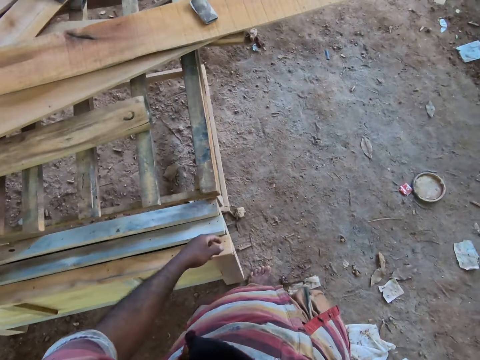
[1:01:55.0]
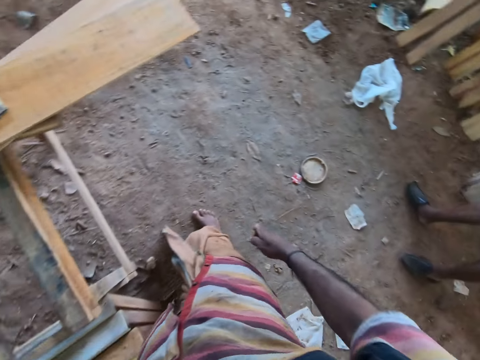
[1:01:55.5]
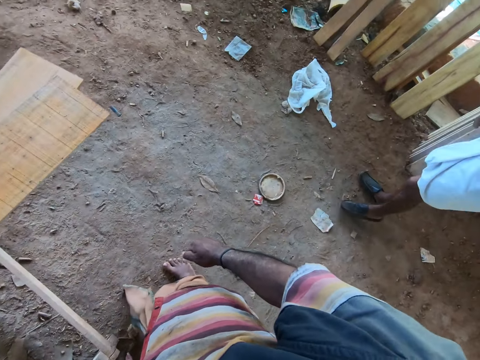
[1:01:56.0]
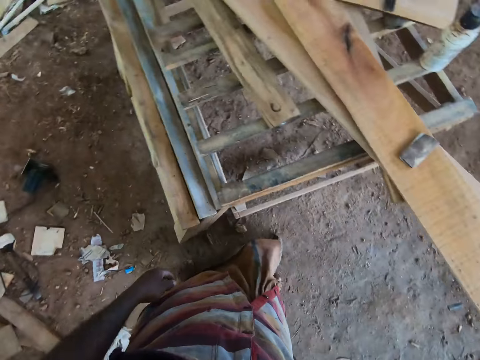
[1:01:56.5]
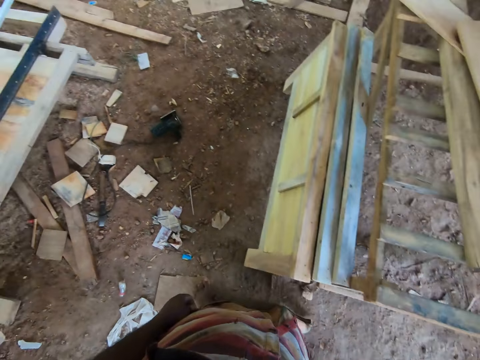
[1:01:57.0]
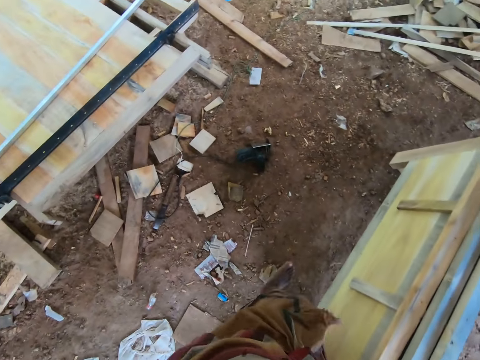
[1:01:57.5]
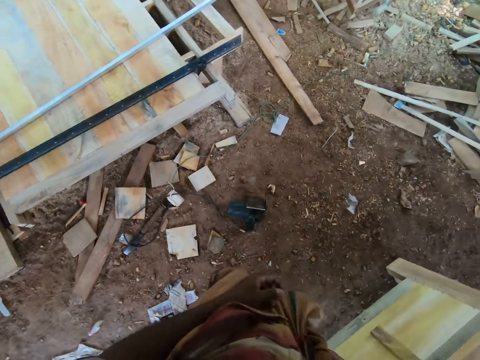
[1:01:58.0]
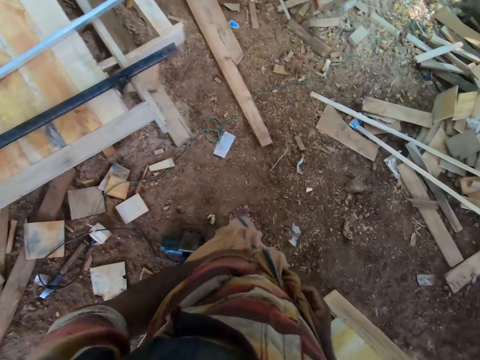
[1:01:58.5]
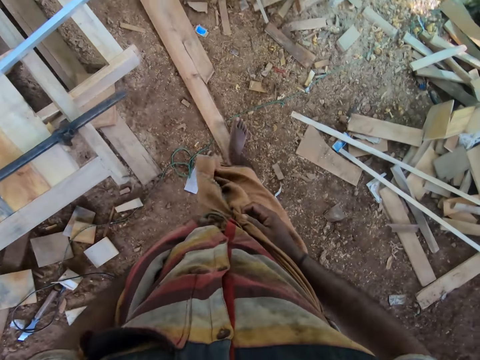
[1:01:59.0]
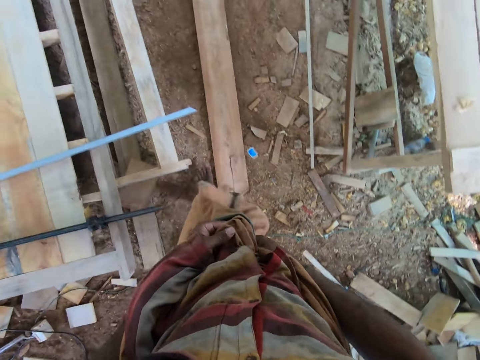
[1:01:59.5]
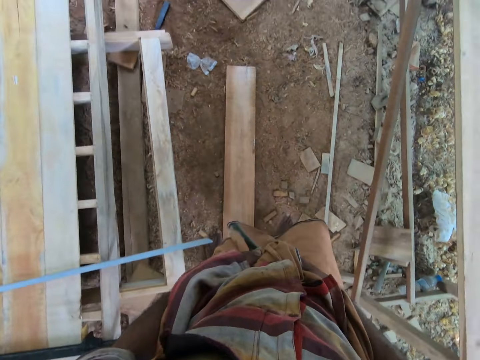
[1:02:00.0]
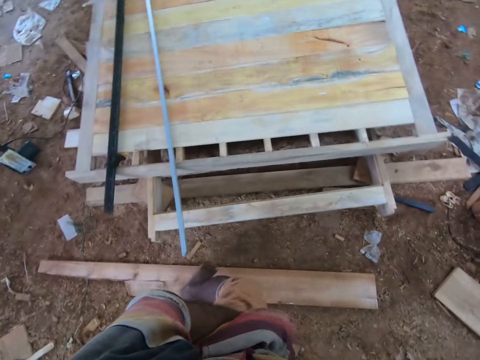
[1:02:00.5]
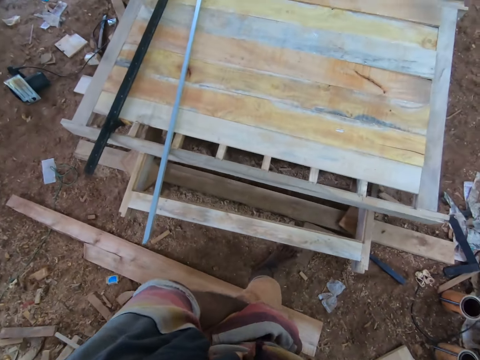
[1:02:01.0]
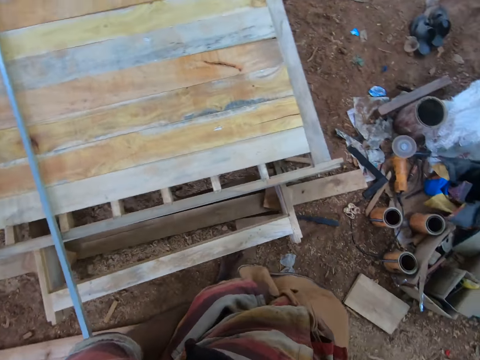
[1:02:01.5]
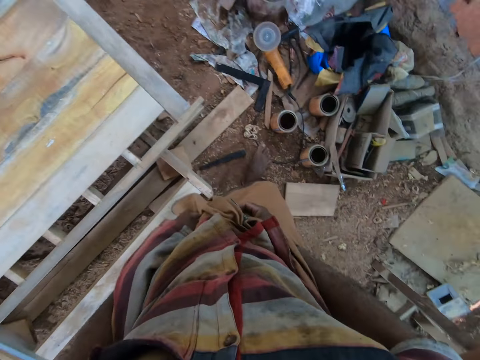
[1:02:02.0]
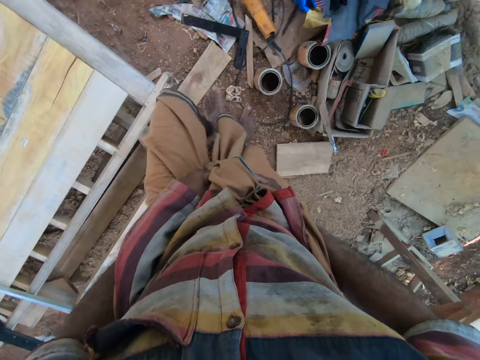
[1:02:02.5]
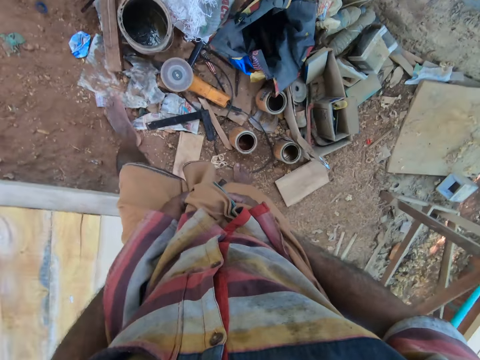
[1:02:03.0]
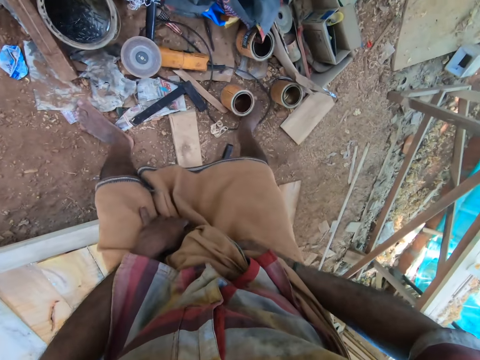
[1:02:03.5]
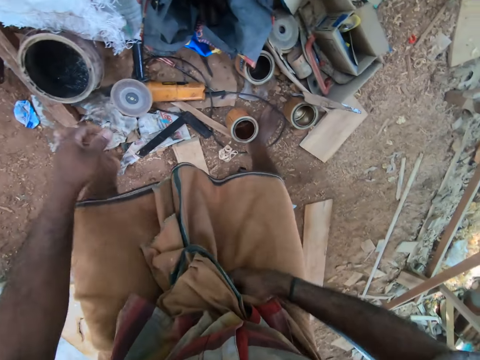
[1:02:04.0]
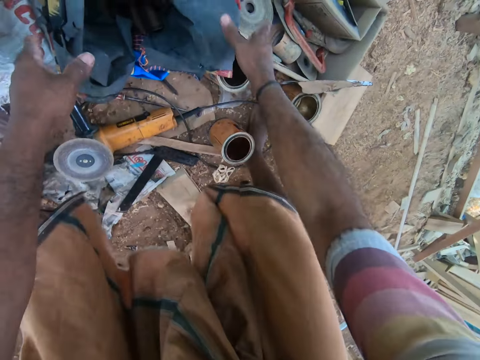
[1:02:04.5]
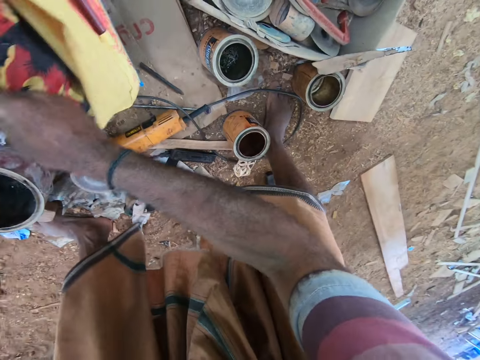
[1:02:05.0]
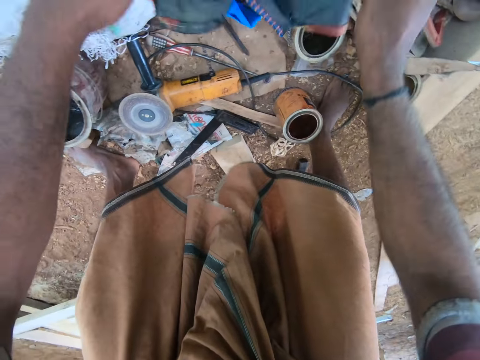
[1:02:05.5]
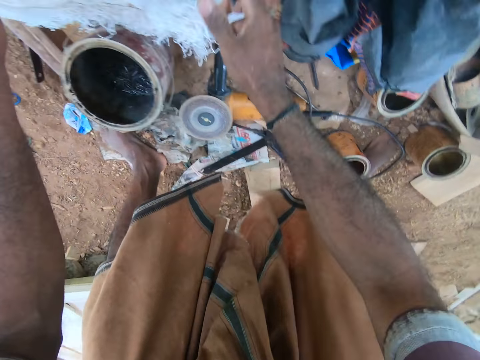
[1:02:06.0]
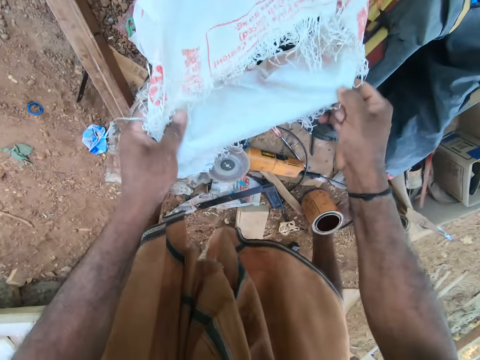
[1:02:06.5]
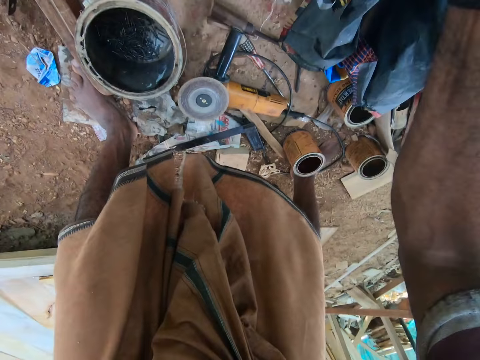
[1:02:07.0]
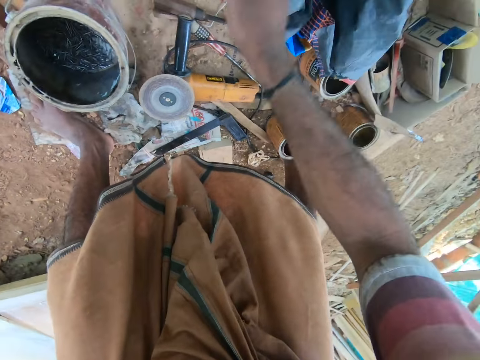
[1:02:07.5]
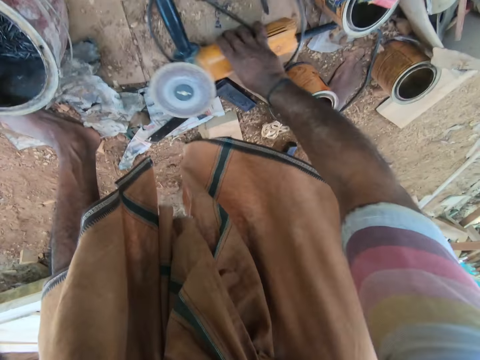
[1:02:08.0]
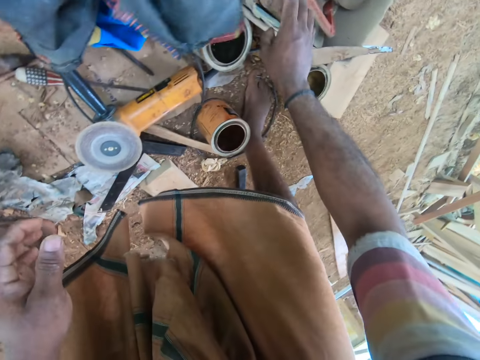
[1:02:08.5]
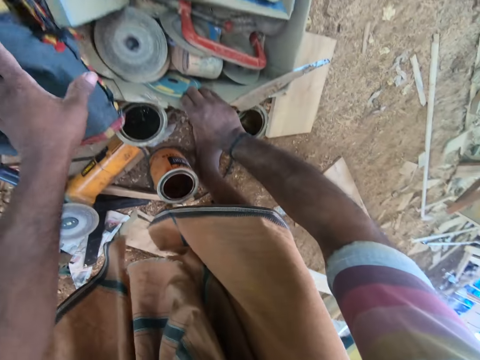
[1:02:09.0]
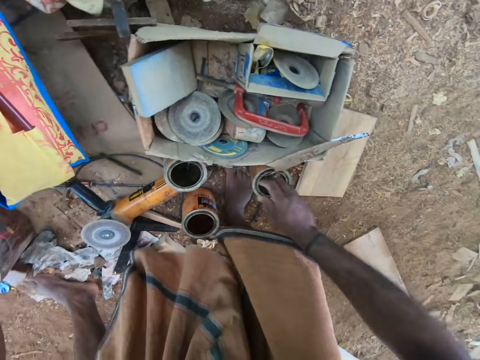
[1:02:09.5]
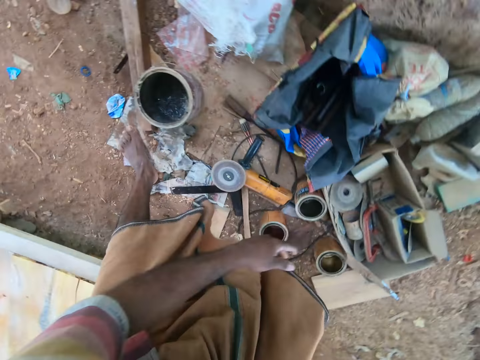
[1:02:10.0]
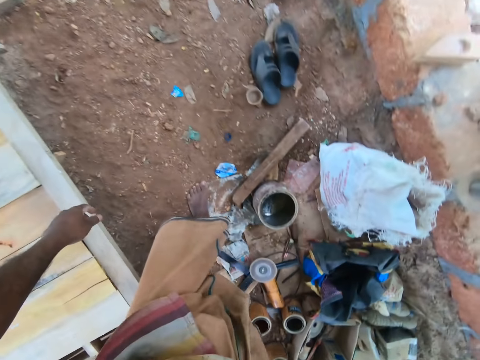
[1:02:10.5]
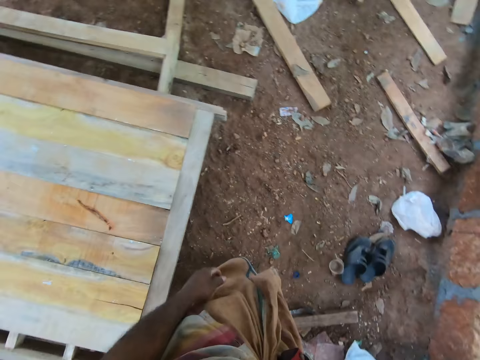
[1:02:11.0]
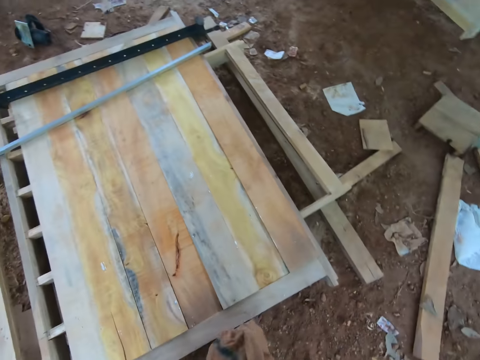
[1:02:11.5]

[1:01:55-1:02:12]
The camera wearer holds his cloth with both hands. He moves the bag on the ground with both hands. He touches the bag on the ground. He moves a sack on the ground with both hands. He touches the sack on the ground. He moves a sander on the ground with his right hand. He holds the grinder on the ground. He moves a carton on the ground with his left hand. He moves the bag on the ground with his left hand. He touches the box.

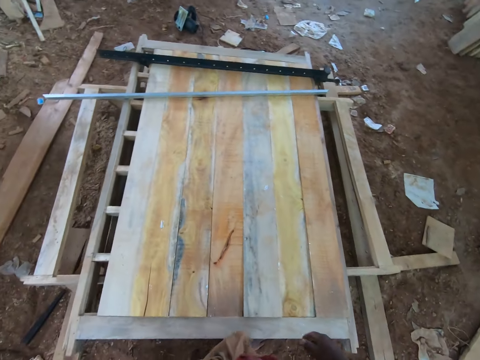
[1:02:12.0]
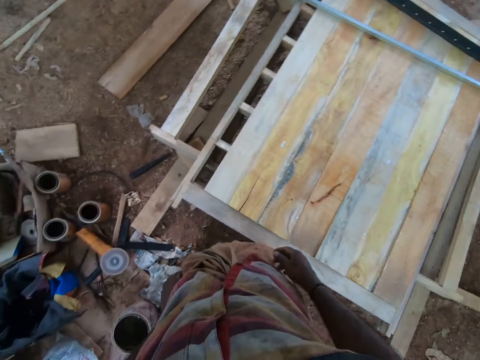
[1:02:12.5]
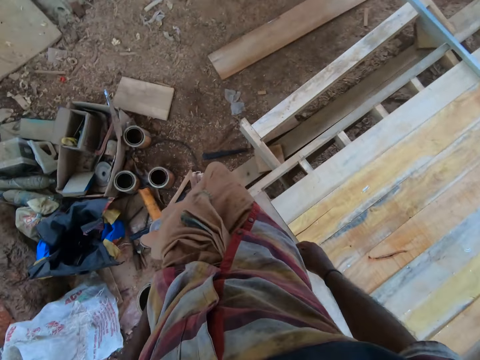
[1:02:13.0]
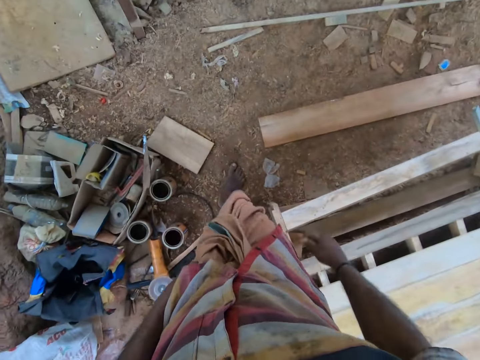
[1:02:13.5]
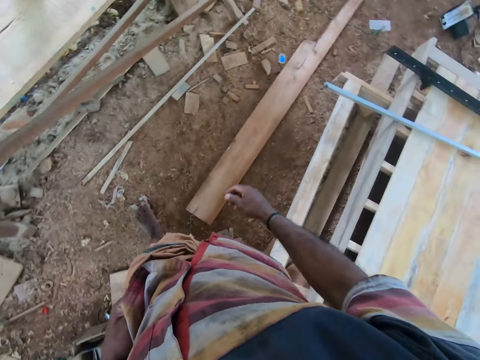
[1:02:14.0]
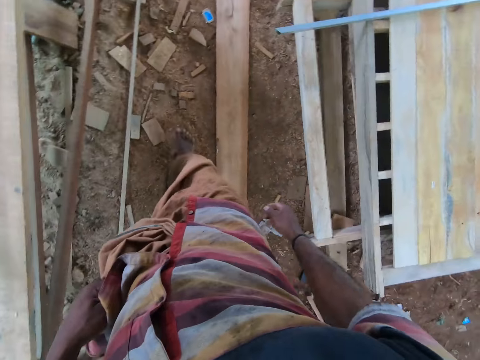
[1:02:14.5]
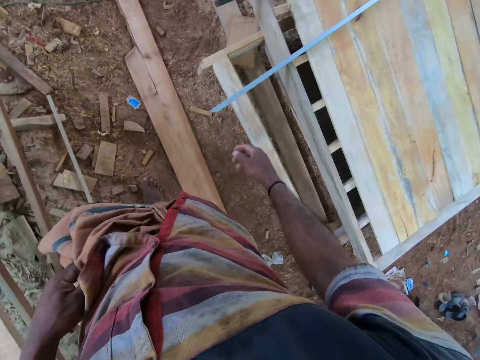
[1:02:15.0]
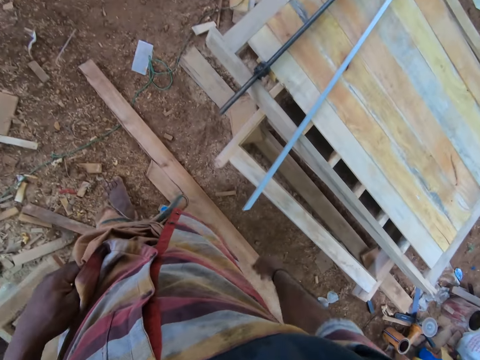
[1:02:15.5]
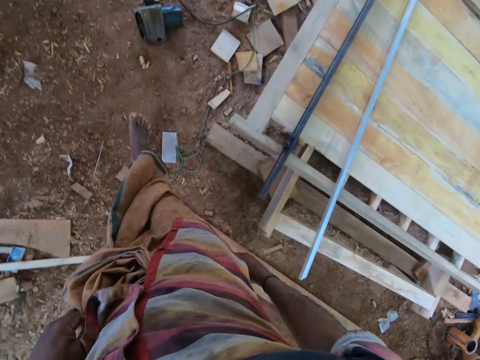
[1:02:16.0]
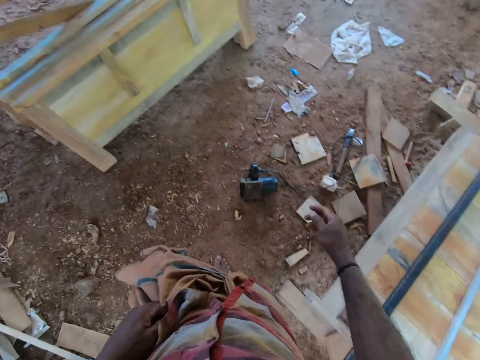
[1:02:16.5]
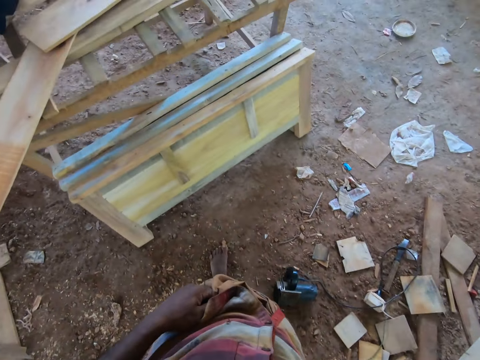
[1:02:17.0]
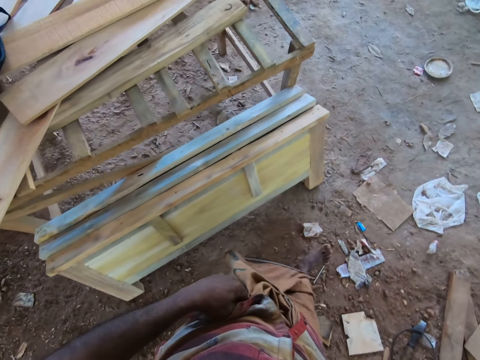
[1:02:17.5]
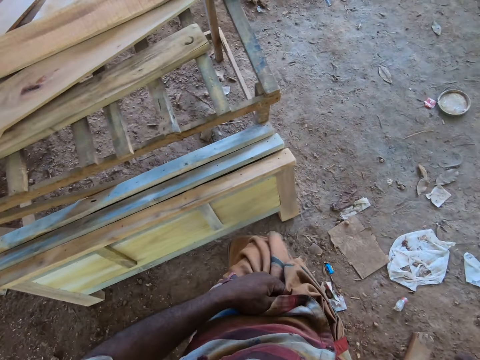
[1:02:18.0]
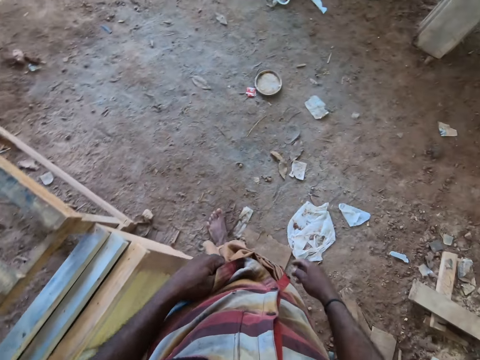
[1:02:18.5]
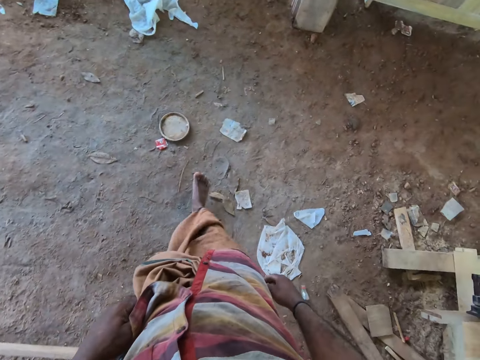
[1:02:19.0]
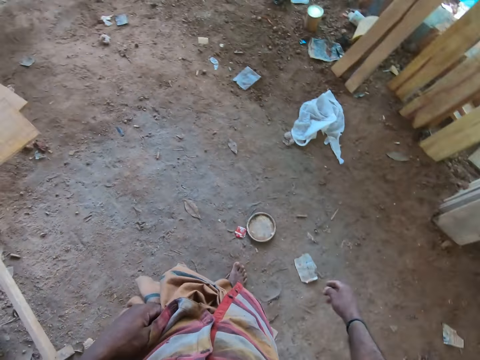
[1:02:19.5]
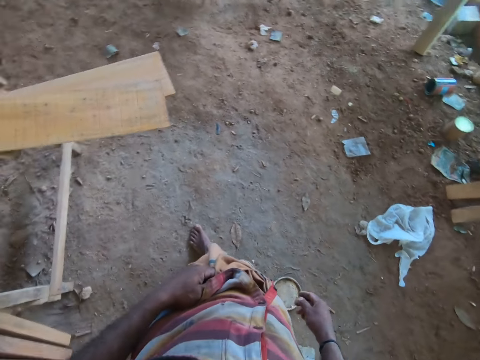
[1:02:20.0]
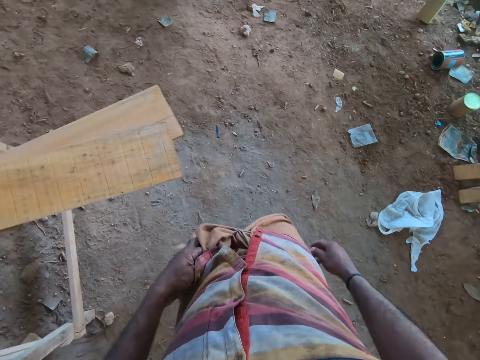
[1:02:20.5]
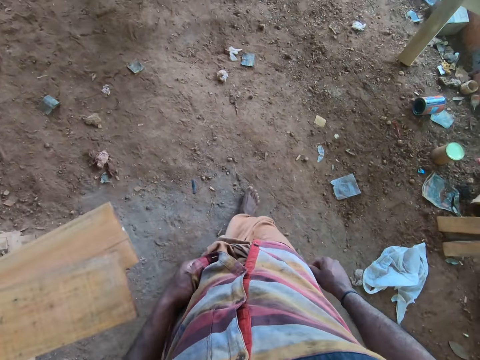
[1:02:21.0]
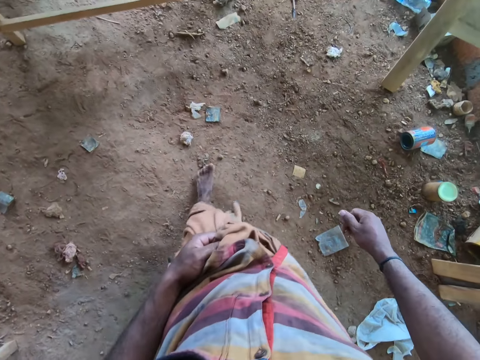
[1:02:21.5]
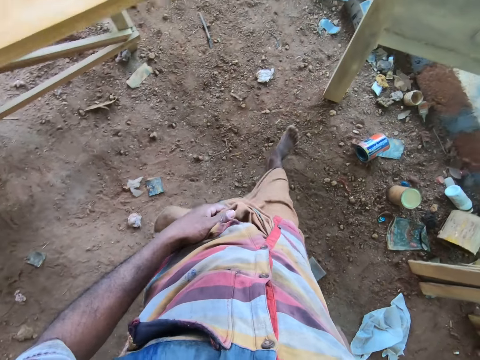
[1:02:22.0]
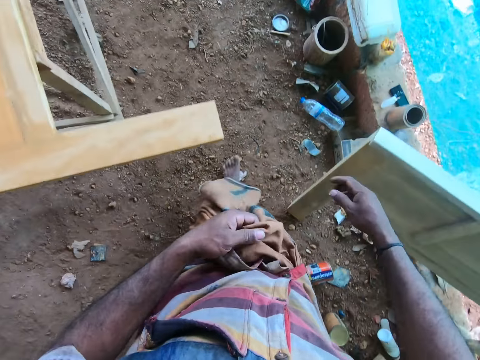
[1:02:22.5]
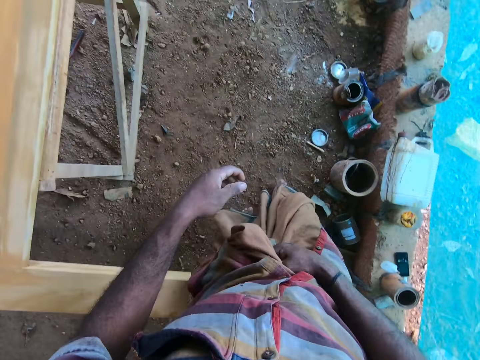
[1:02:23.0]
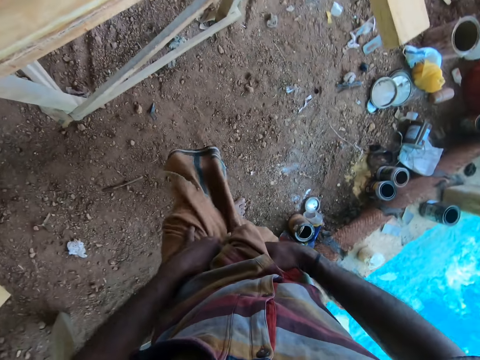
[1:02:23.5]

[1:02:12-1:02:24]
The camera wearer holds his cloth with his left hand.
